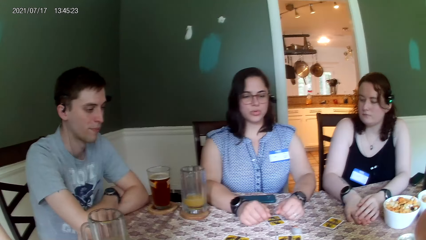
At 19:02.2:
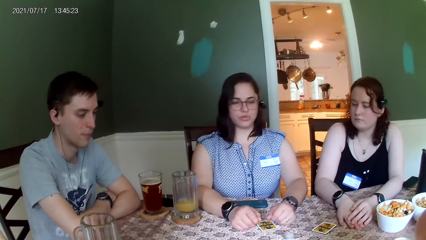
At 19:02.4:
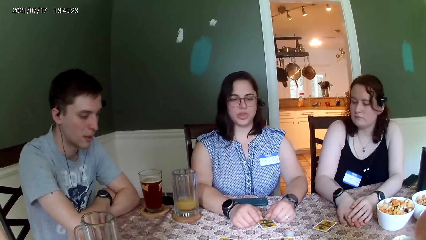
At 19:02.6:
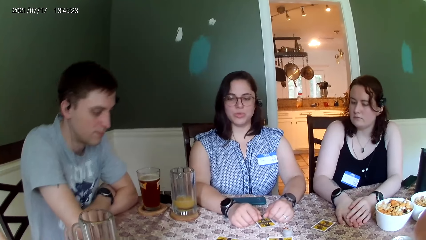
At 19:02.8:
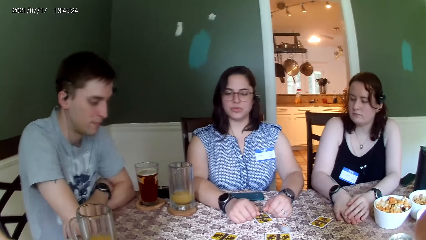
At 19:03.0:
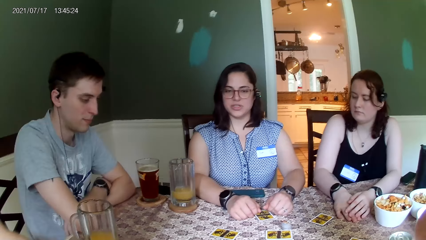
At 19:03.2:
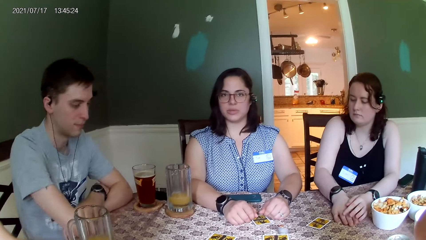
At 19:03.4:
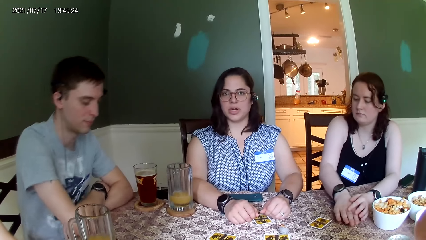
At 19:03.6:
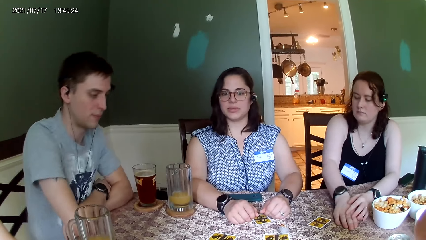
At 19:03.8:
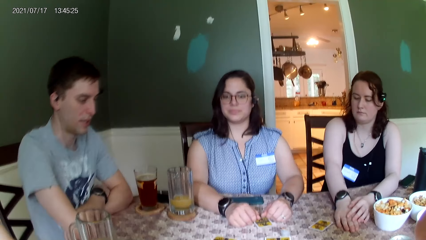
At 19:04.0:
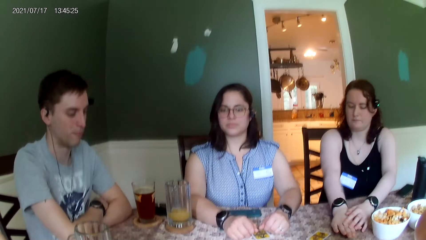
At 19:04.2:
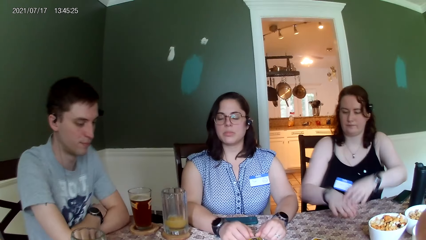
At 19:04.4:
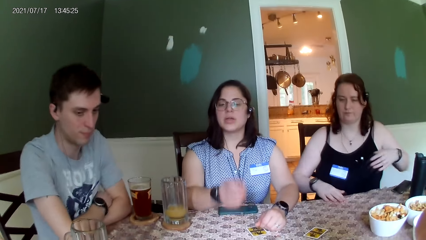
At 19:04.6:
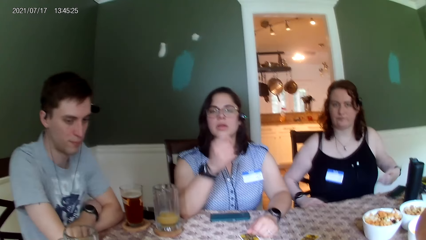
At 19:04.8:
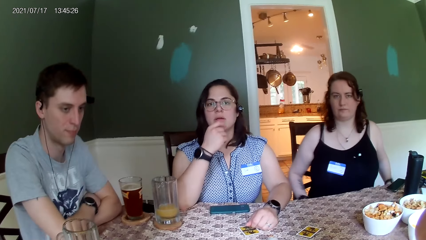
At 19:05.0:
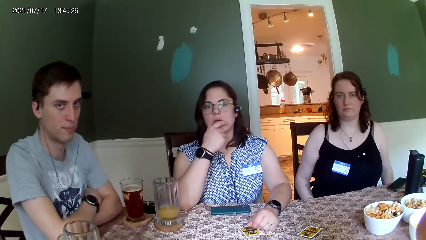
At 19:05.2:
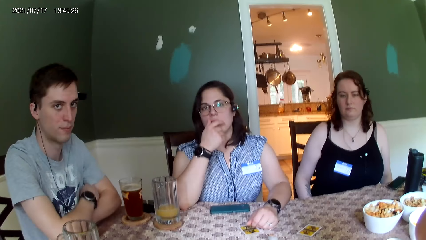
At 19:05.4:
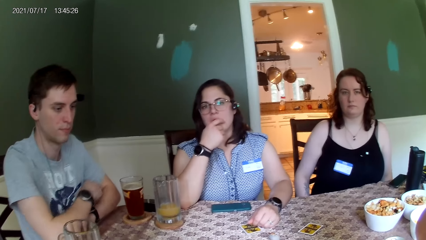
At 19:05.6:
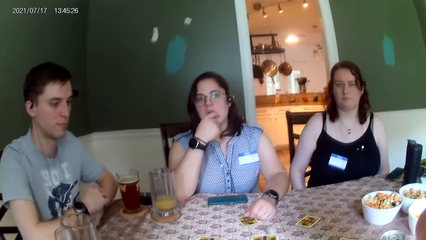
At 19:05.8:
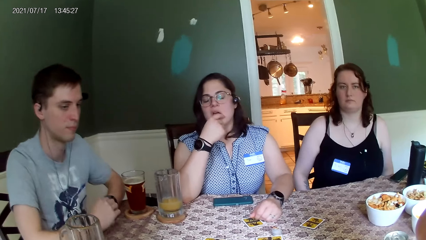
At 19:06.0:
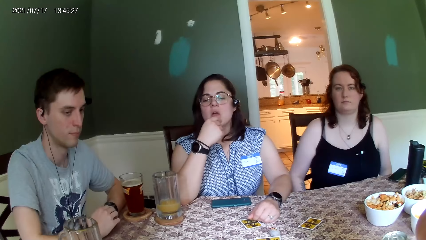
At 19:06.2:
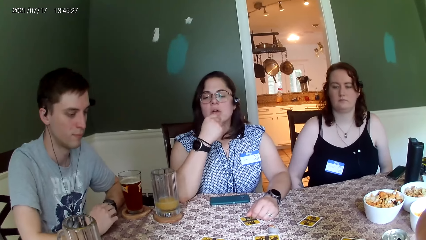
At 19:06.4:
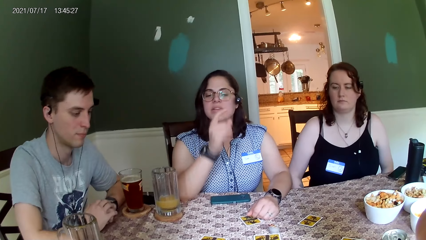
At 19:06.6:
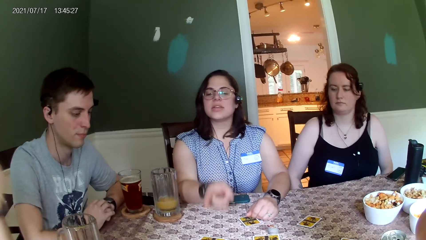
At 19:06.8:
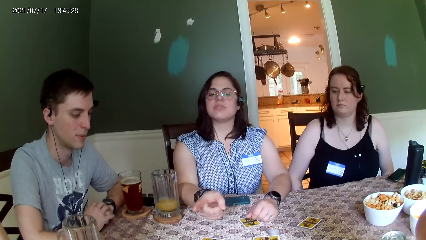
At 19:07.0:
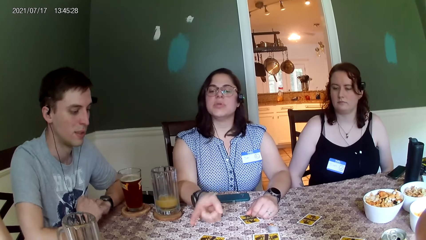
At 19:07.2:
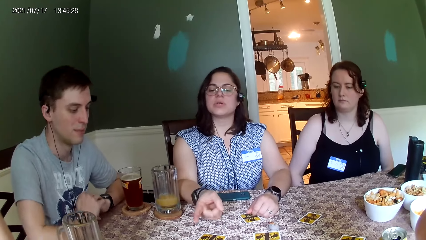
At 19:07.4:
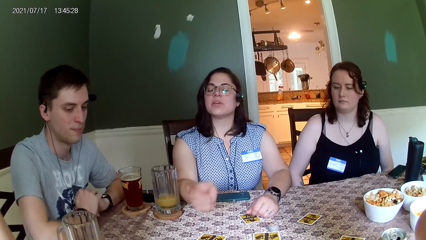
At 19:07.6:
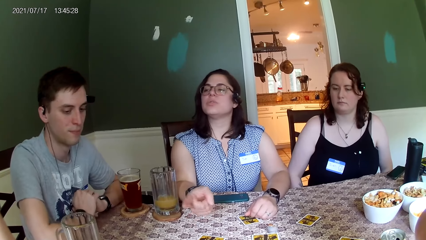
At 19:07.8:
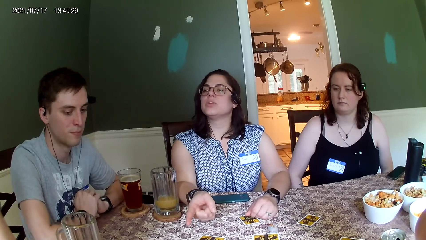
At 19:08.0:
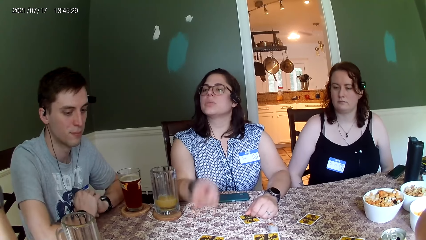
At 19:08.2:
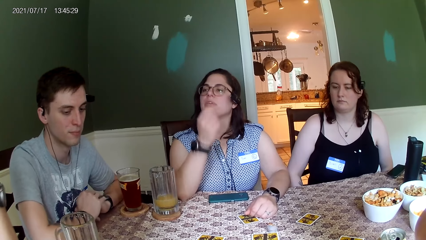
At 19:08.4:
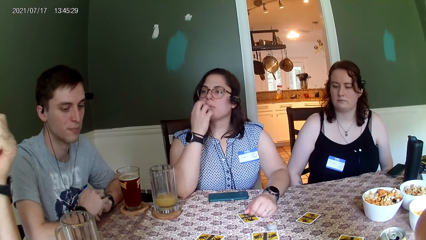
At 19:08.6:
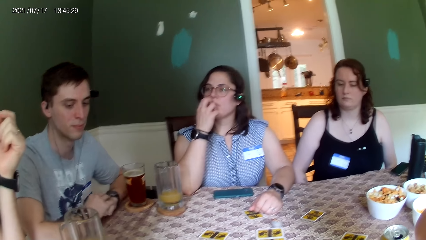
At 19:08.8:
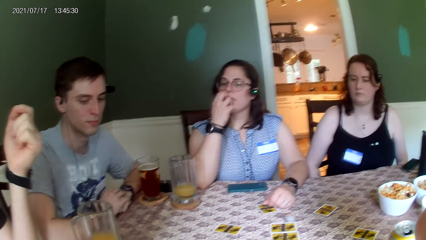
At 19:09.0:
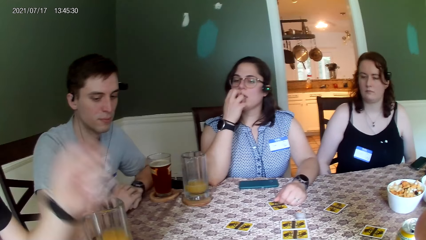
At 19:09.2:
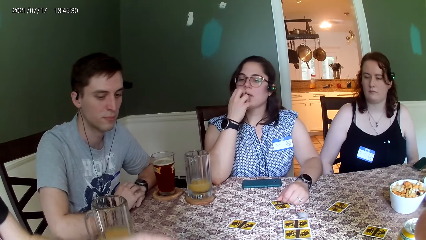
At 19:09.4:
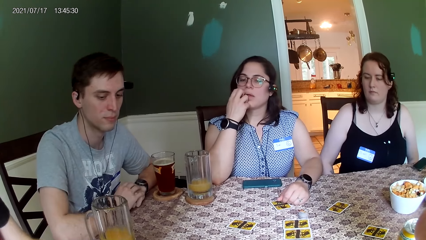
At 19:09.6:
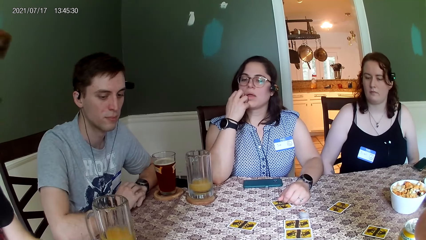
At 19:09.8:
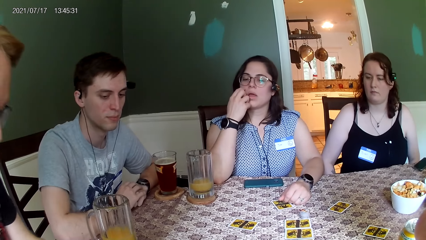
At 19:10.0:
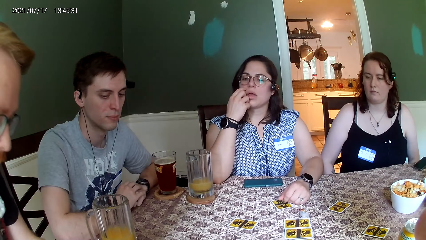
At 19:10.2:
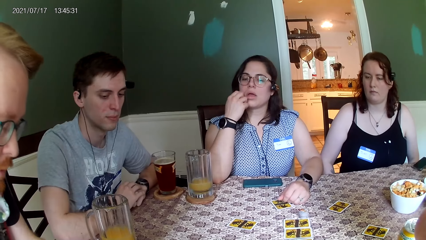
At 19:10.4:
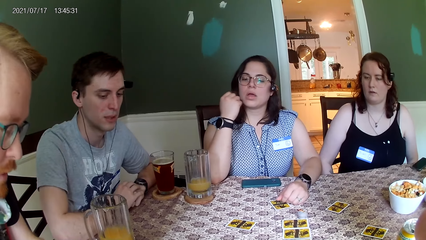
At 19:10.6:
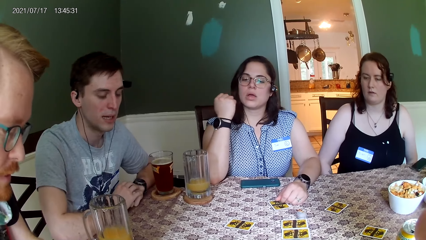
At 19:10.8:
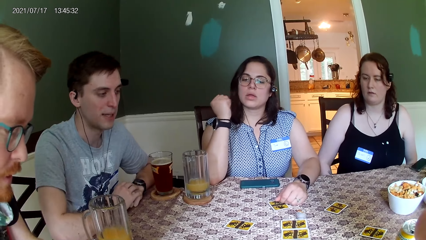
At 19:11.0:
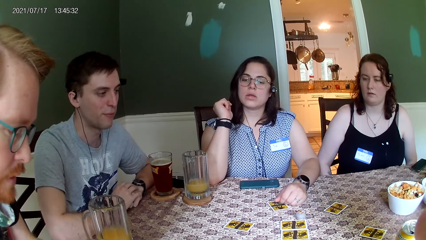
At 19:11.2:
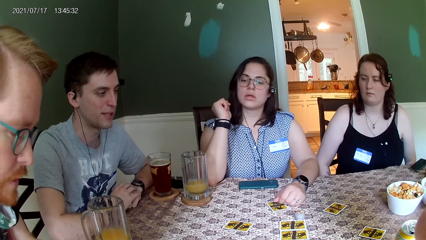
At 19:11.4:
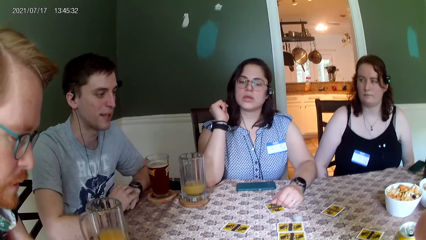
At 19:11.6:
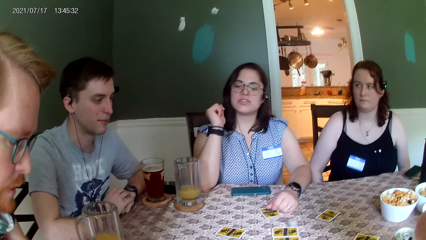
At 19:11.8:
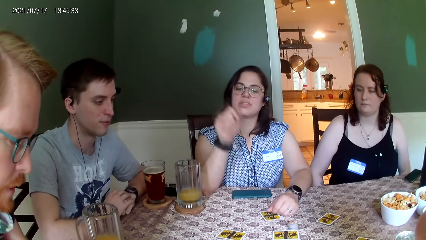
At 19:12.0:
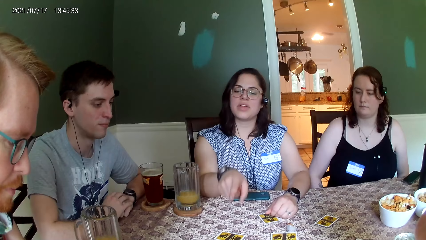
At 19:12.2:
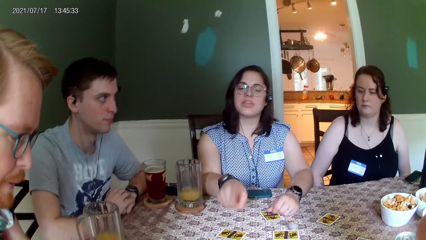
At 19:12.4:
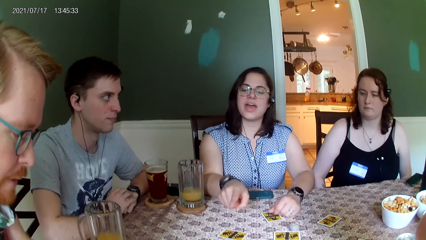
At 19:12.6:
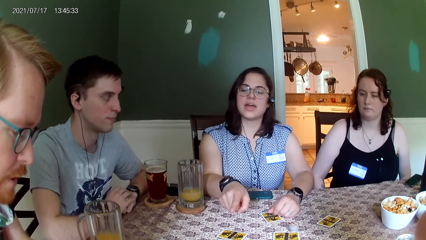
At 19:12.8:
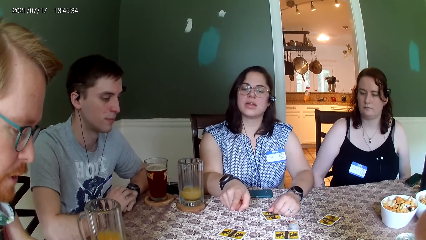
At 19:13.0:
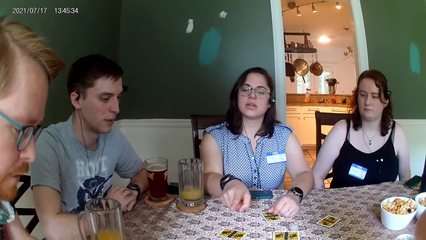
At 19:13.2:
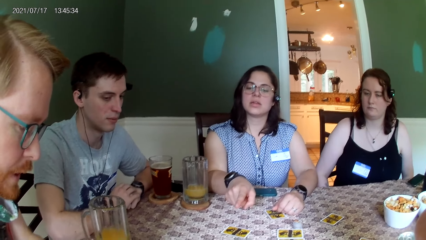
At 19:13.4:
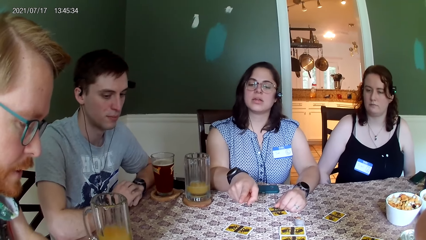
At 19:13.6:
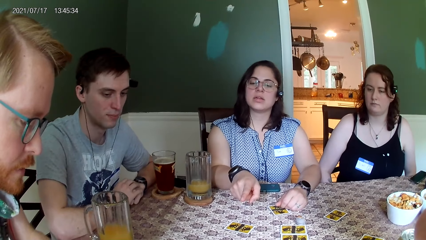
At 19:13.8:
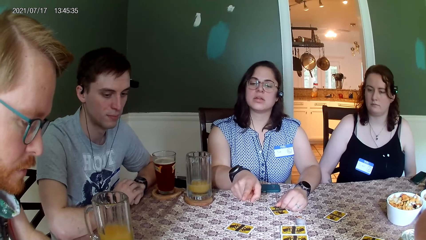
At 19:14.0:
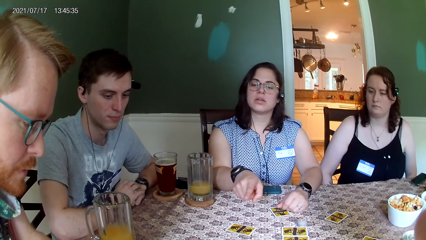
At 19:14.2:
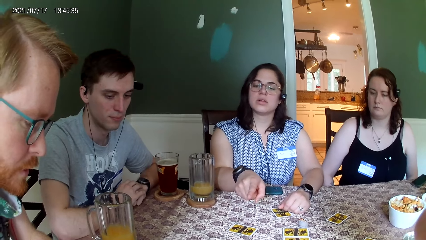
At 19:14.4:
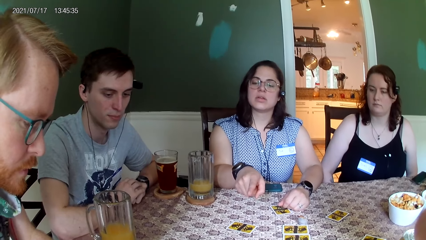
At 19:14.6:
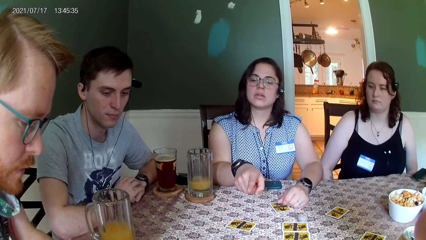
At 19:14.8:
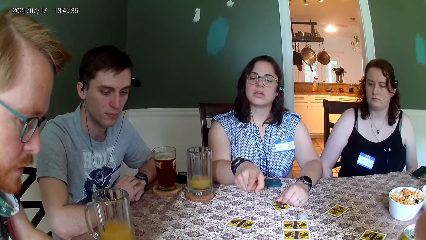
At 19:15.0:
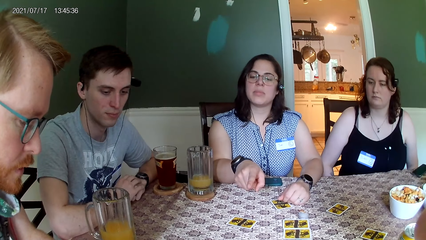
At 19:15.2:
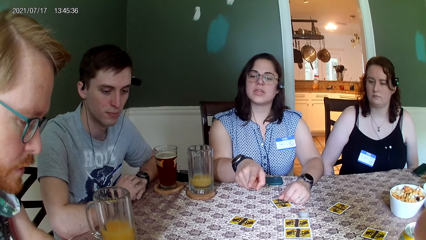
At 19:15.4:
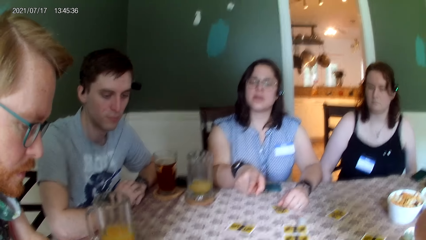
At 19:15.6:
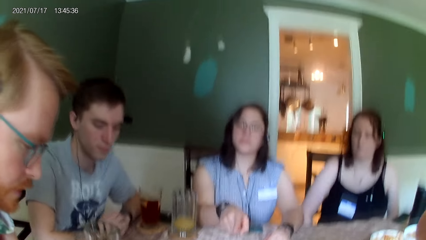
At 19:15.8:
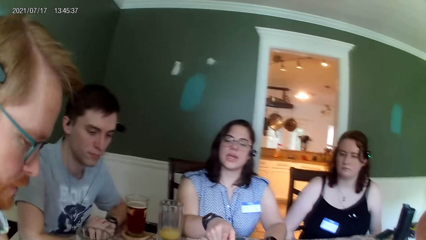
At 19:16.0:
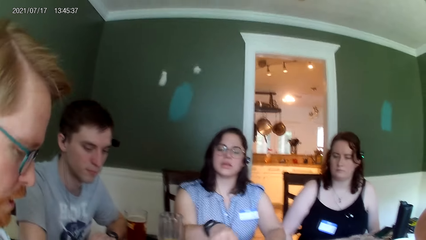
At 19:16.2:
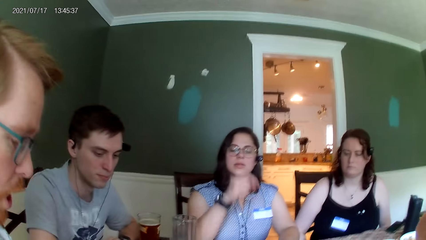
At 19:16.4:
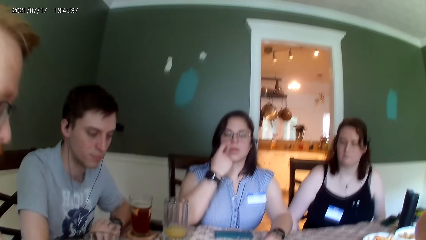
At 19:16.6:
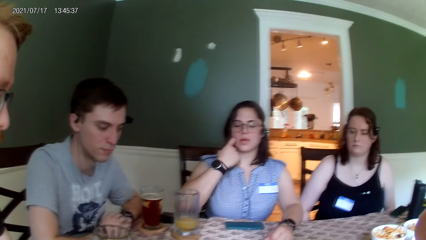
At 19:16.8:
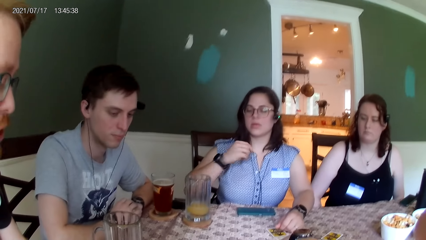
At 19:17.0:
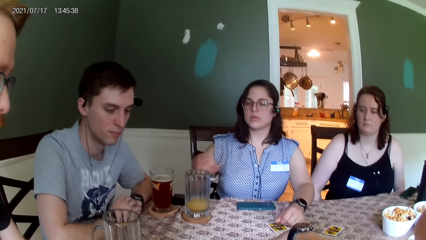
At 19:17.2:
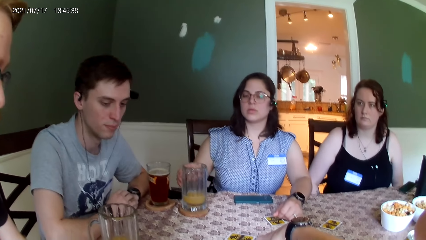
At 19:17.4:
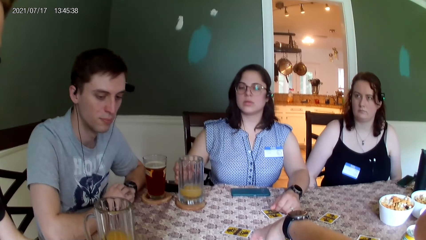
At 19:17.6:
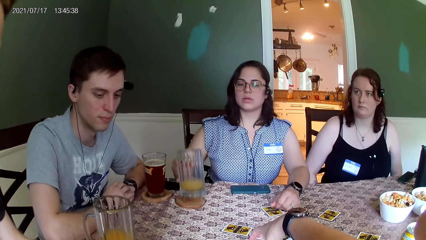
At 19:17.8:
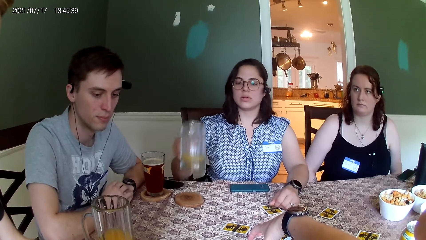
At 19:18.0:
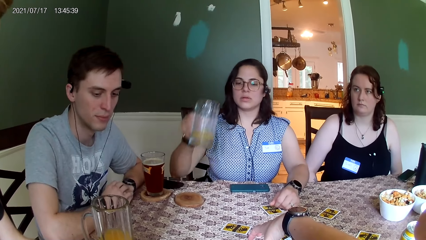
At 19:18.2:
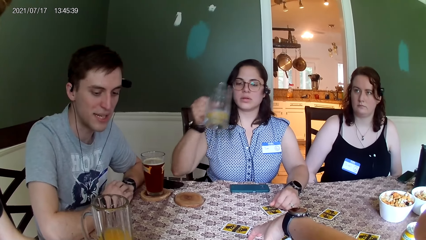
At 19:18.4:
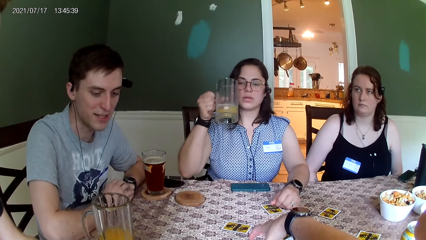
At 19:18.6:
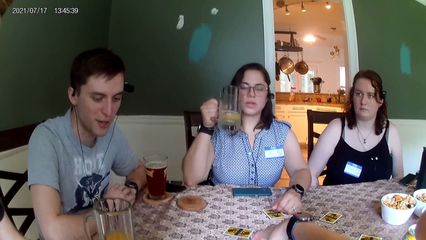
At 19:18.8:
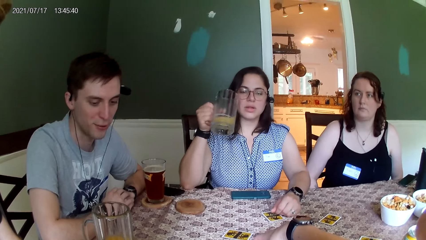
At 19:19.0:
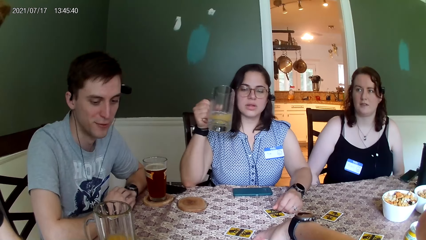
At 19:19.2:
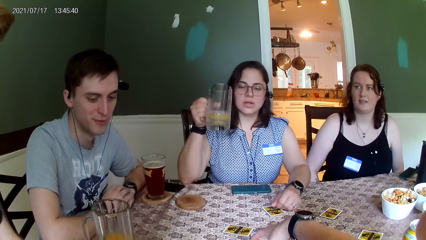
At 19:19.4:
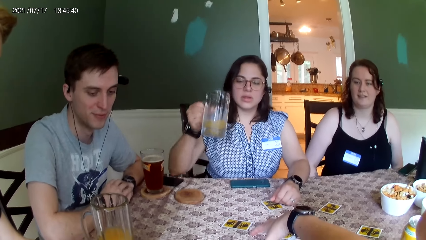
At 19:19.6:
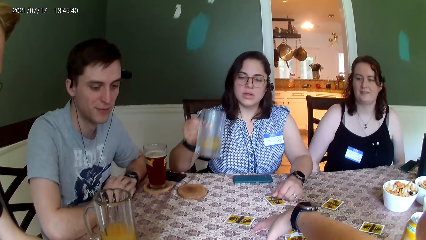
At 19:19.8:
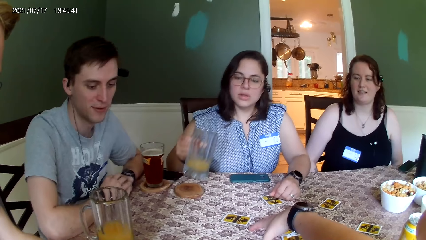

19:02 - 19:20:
The woman picks a glass cup from a coaster on the table with her right hand. The camera wearer places a hand on the table.
